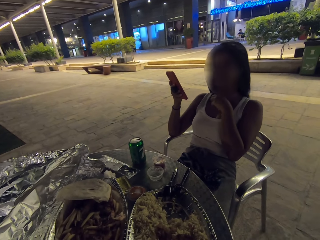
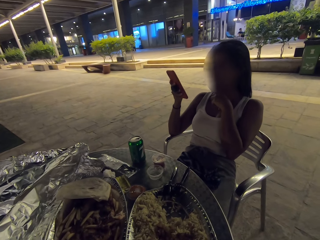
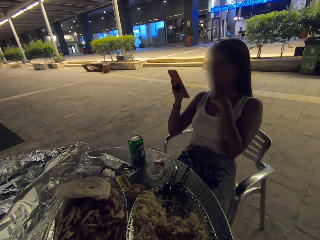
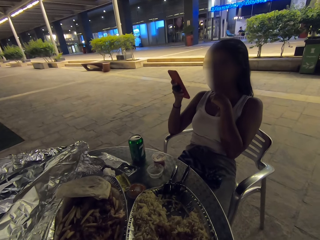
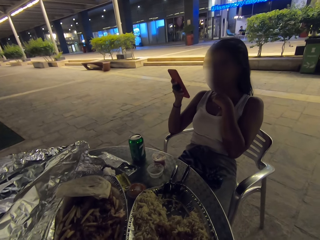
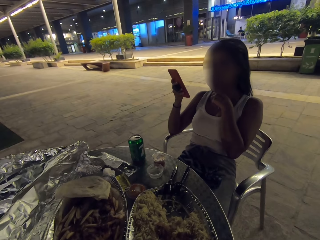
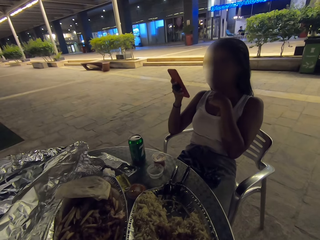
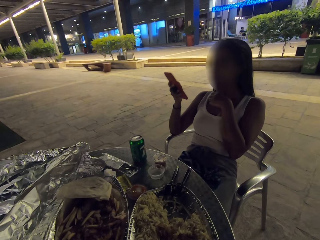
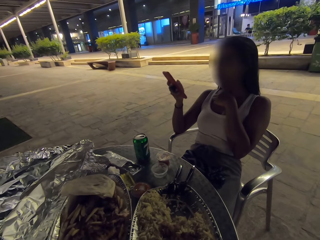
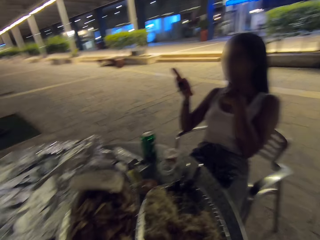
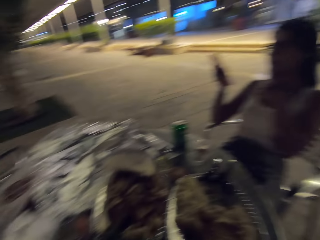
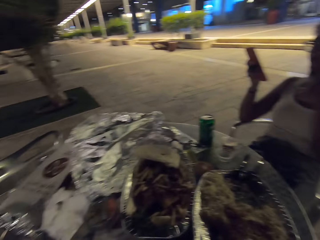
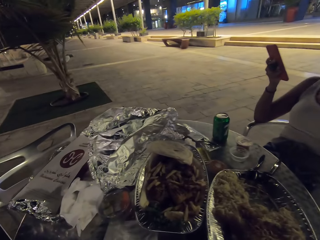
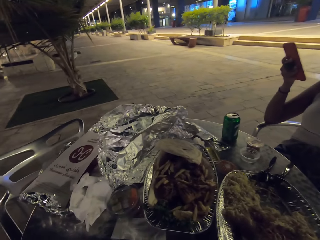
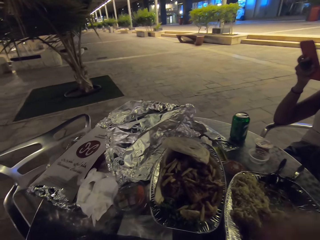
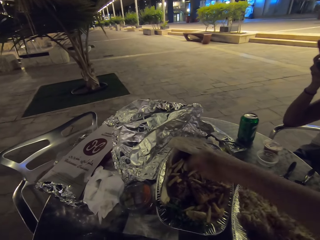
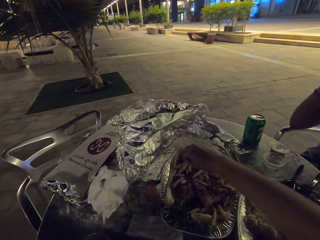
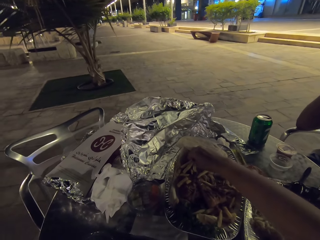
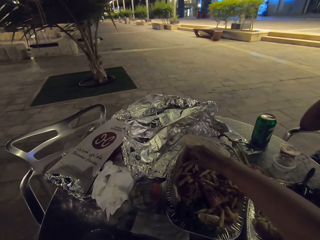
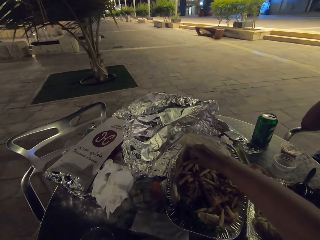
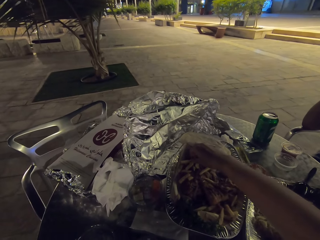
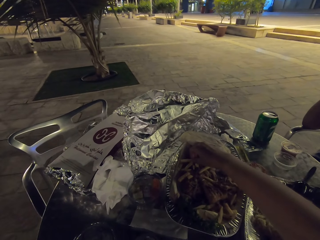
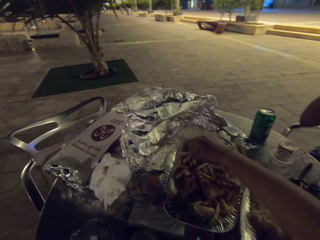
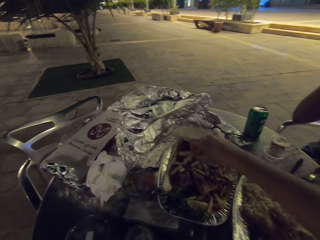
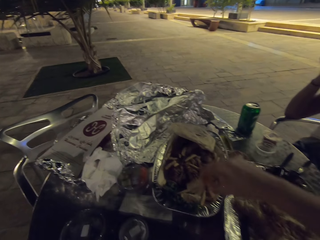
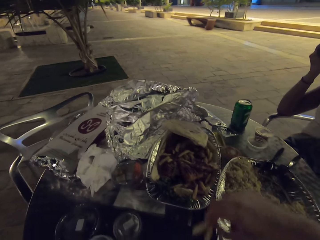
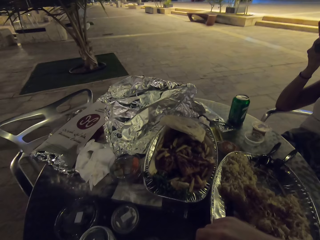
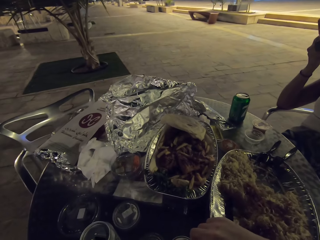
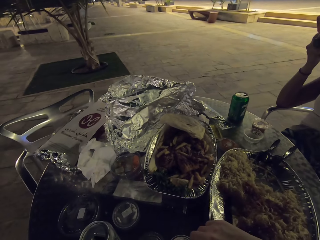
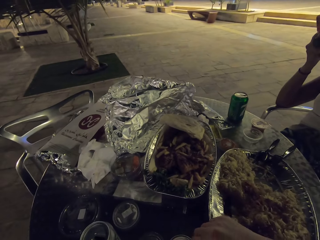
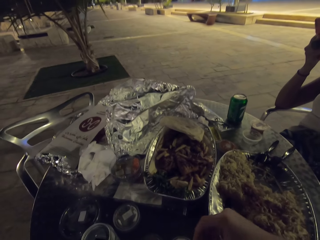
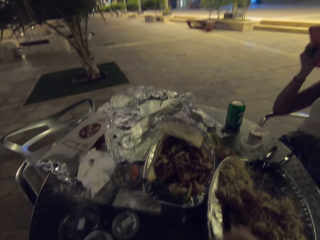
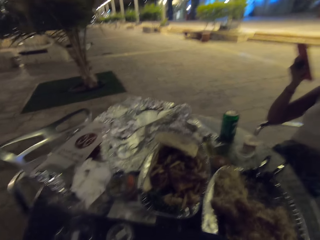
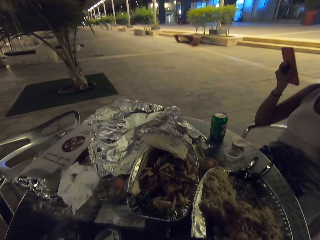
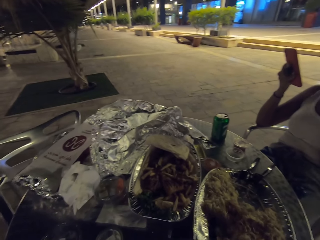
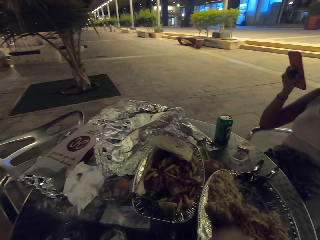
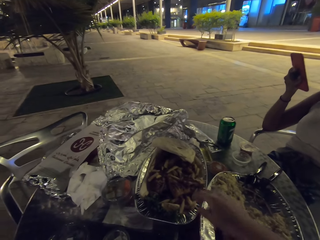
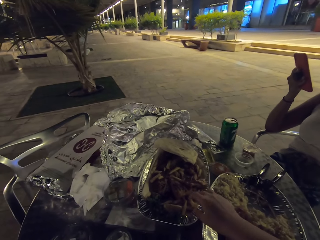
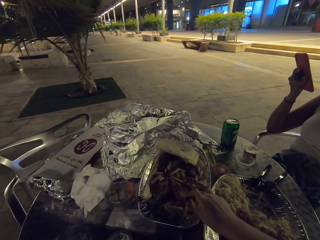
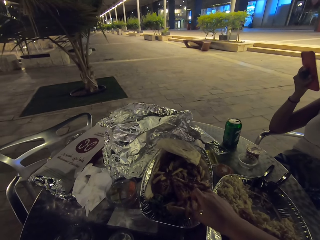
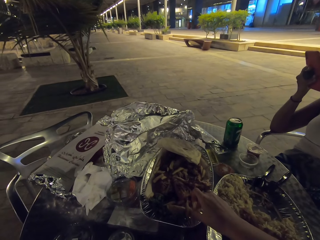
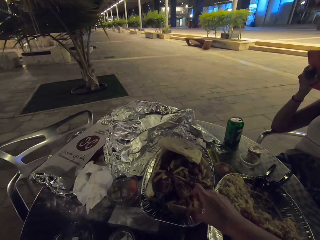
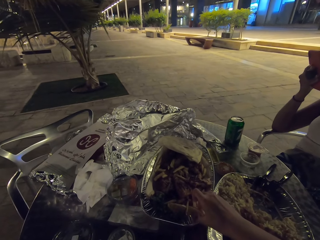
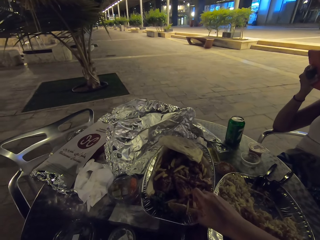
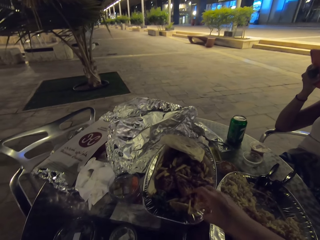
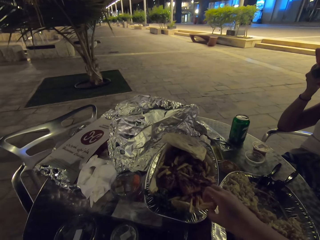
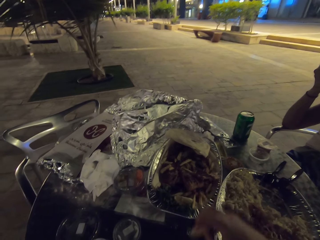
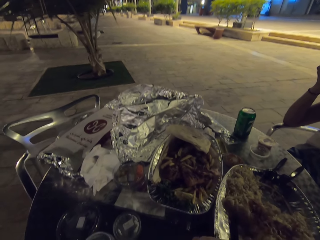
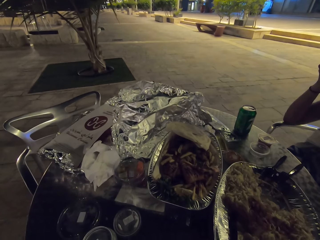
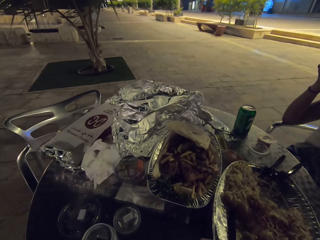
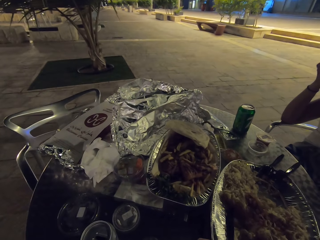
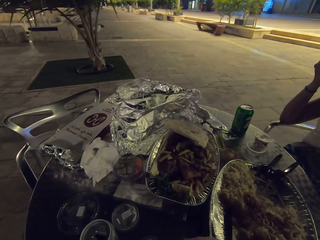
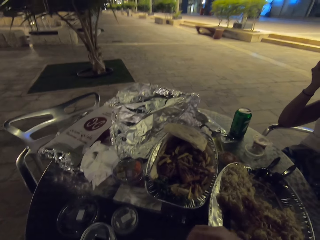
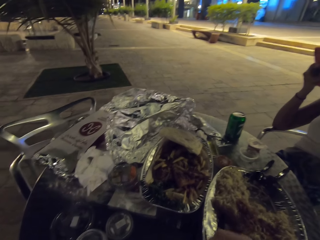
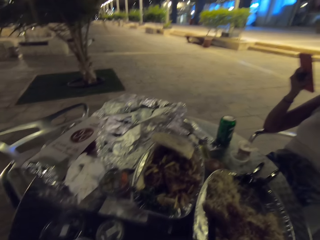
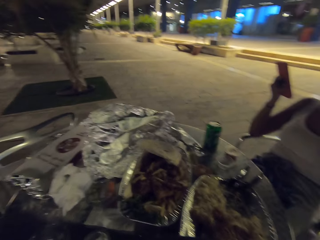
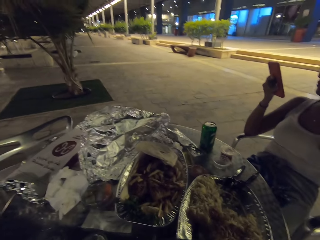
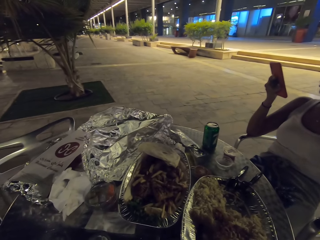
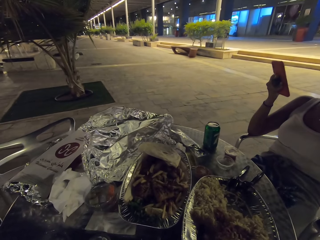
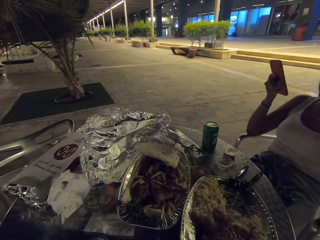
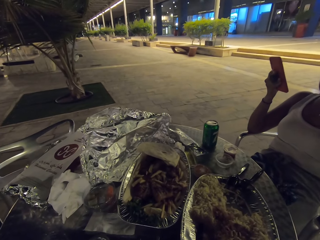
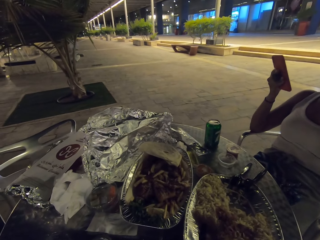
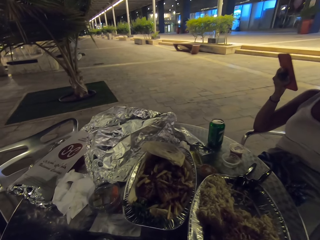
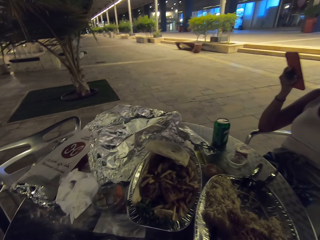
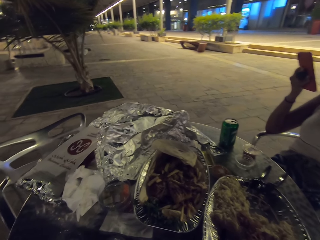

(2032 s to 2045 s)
The camera wearer eats the food in the table. They pick up some French fries. They eat more fries.

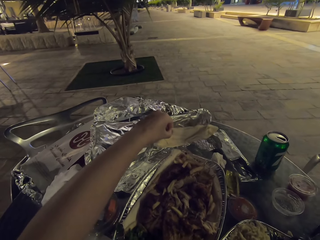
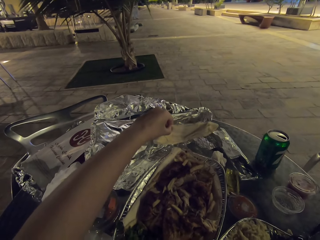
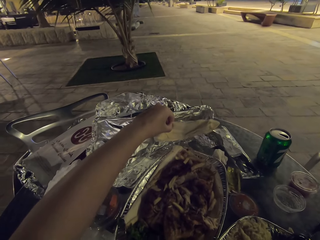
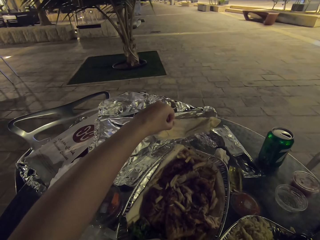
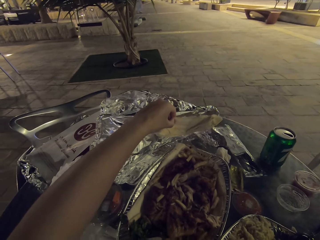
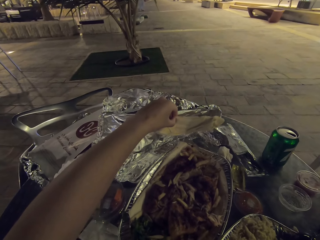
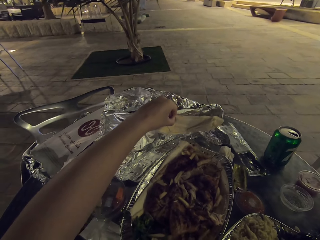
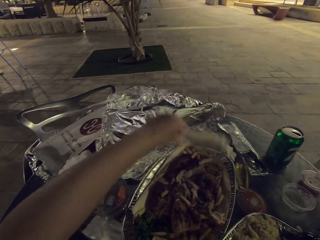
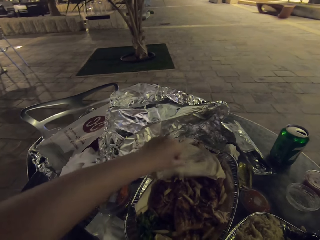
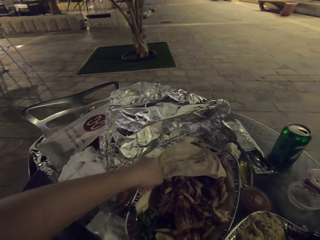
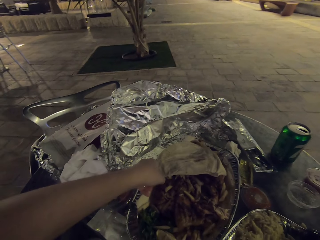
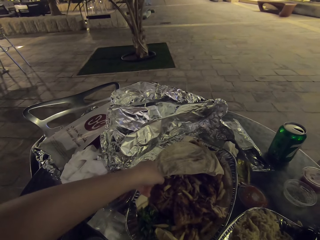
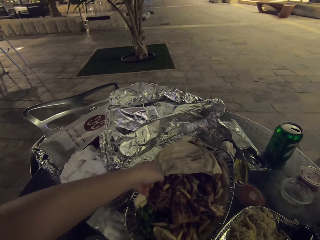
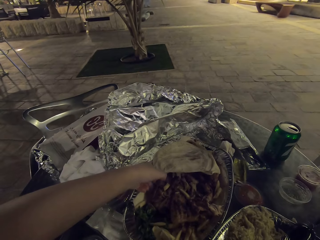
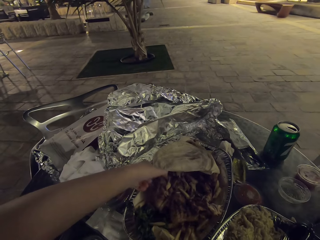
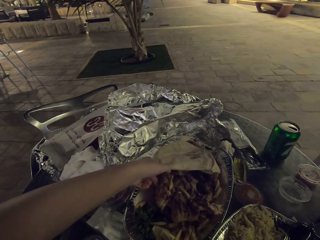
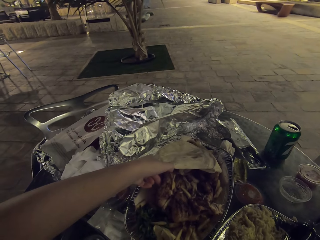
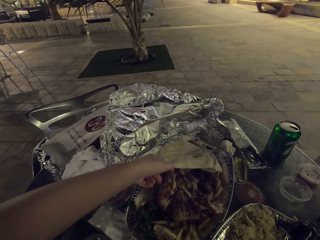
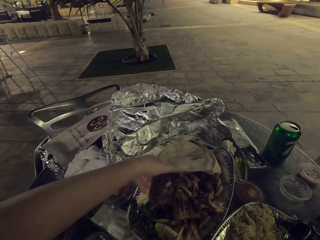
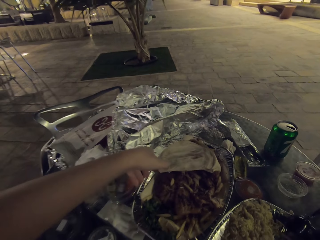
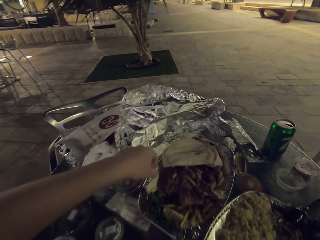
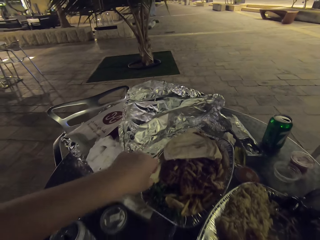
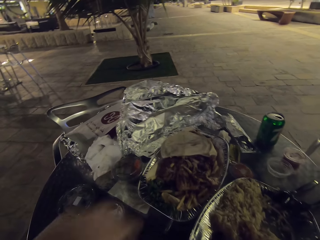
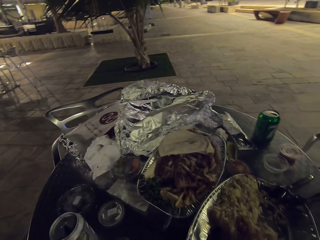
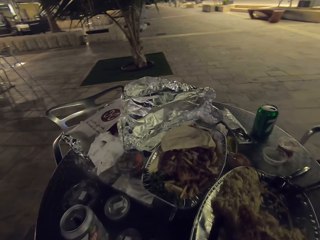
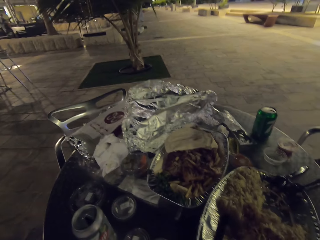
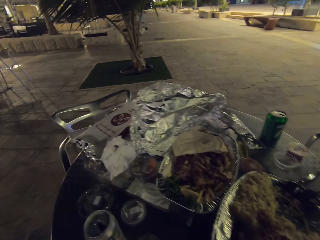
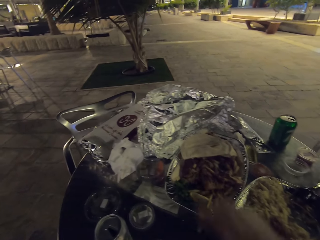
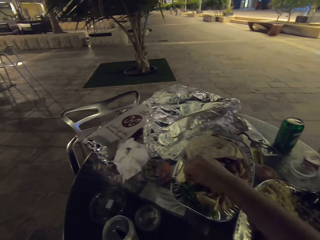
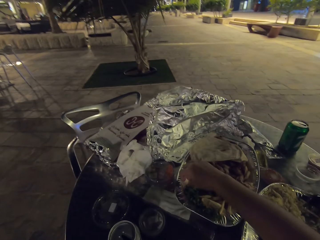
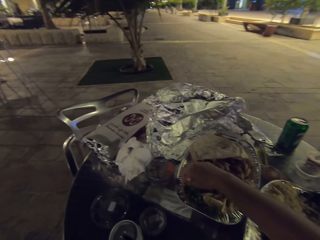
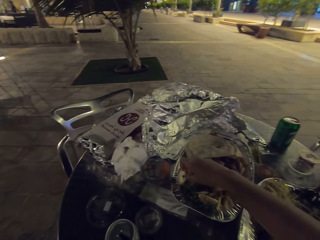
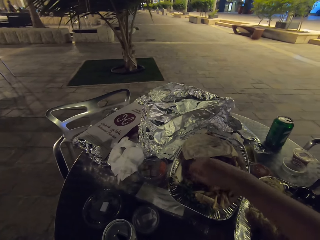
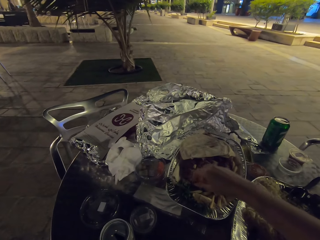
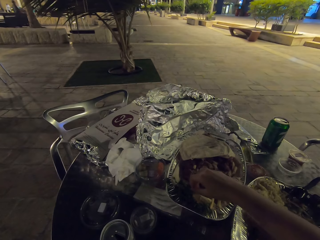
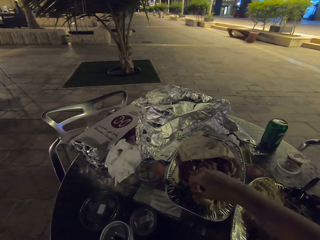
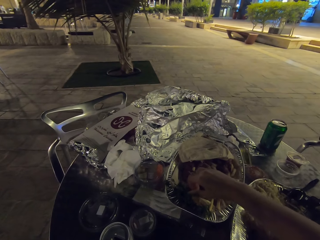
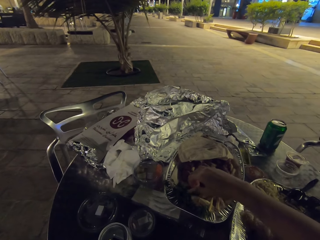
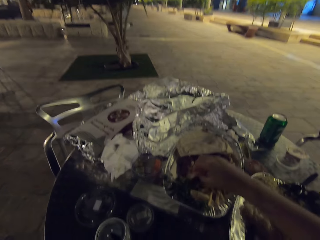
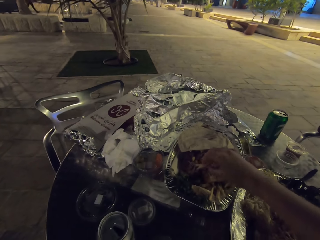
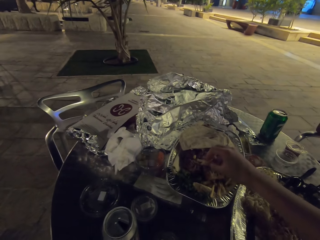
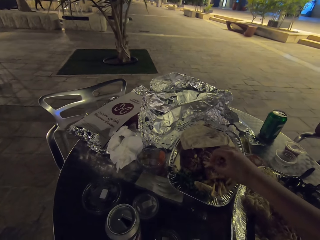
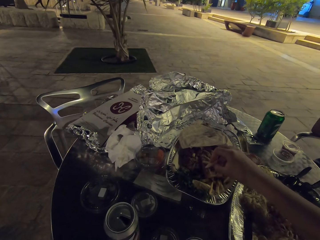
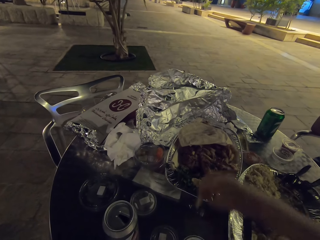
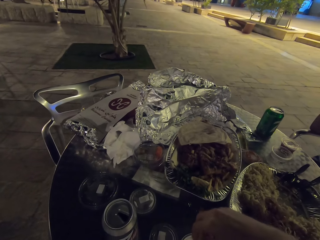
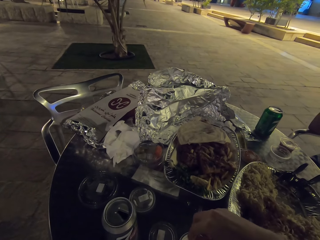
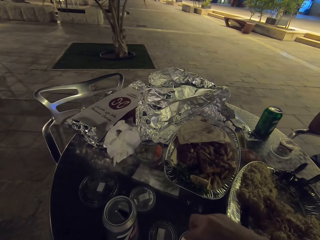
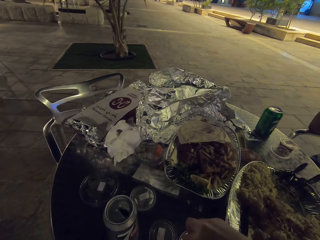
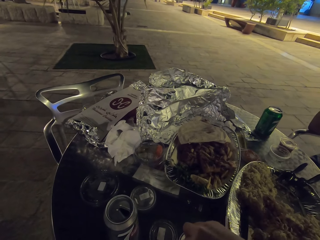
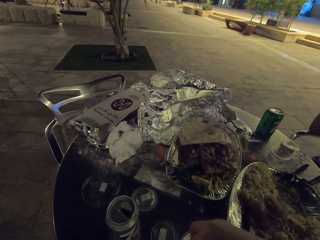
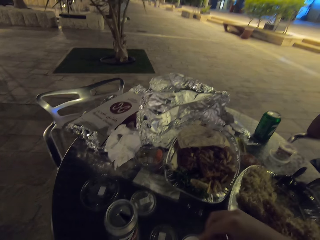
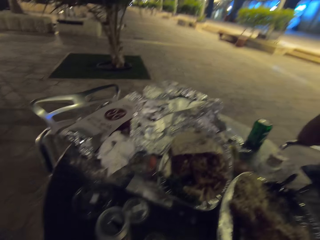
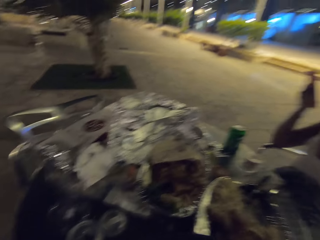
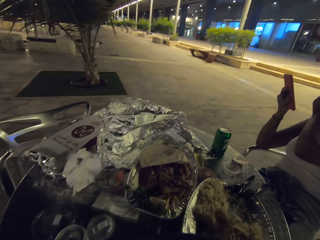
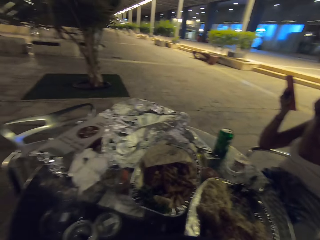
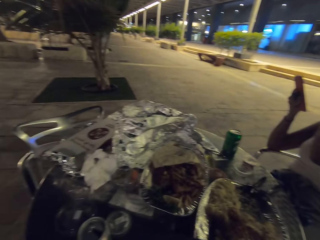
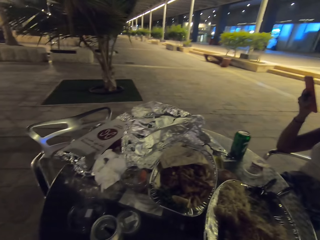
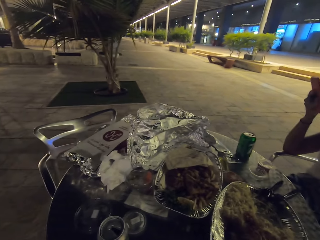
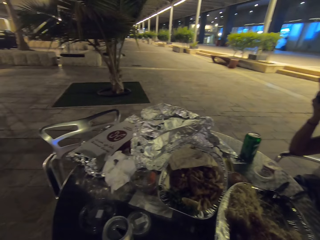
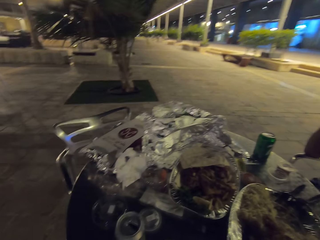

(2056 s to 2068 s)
The camera wearer picks up the piece of roti.
